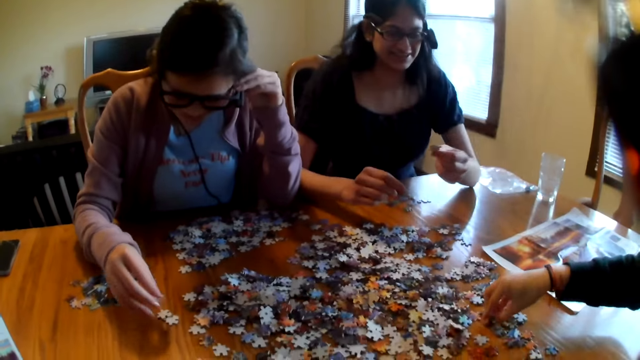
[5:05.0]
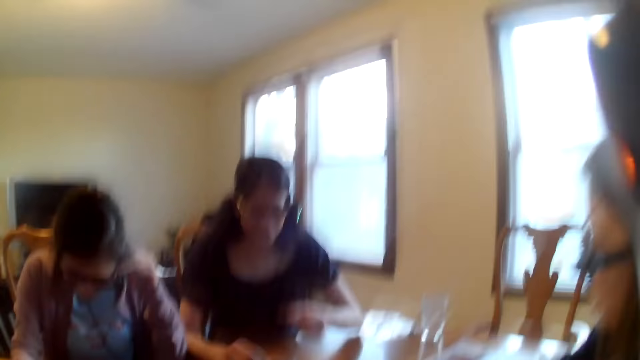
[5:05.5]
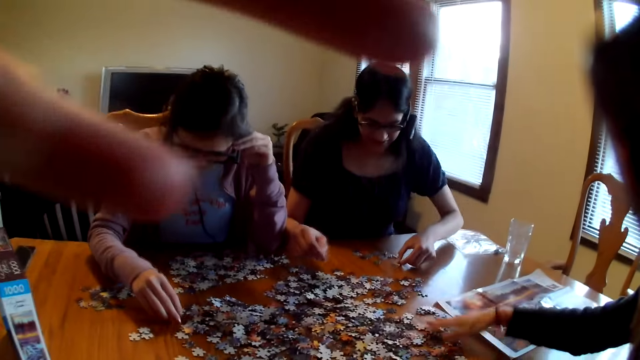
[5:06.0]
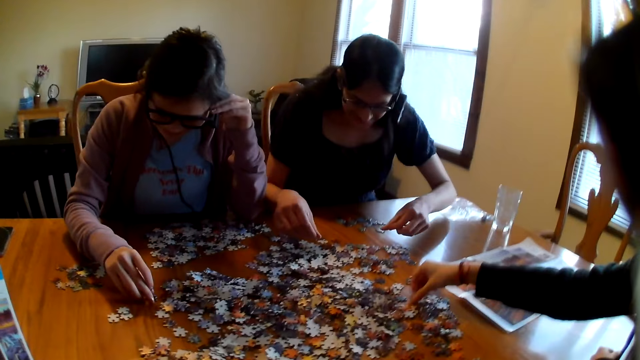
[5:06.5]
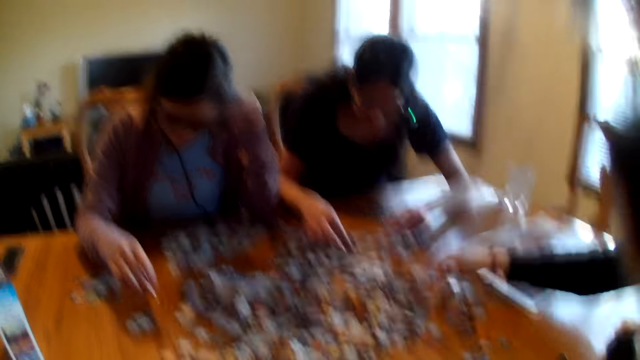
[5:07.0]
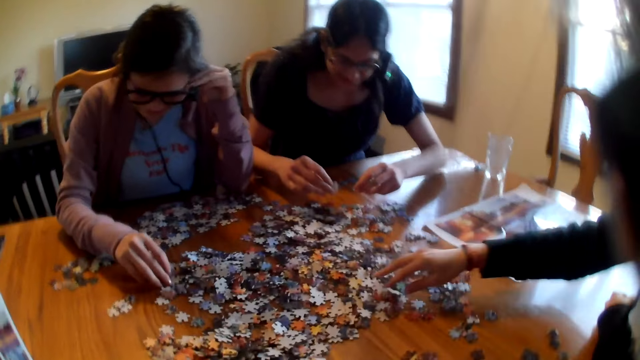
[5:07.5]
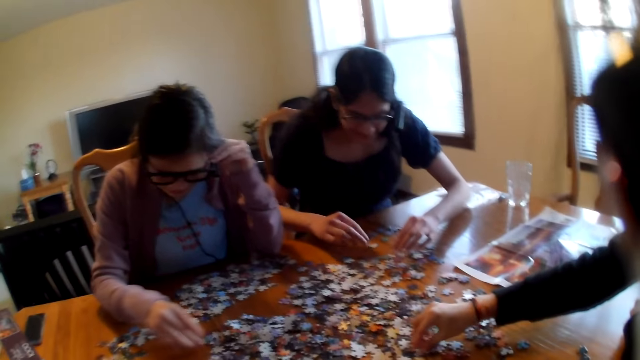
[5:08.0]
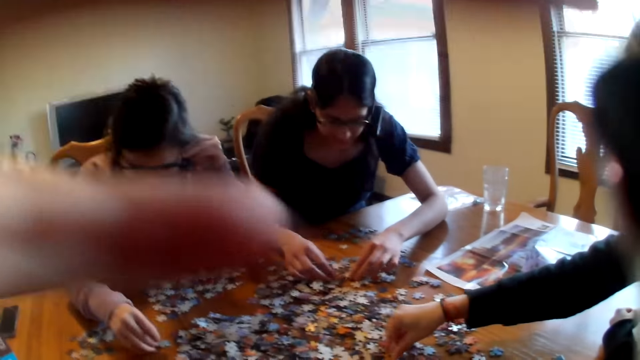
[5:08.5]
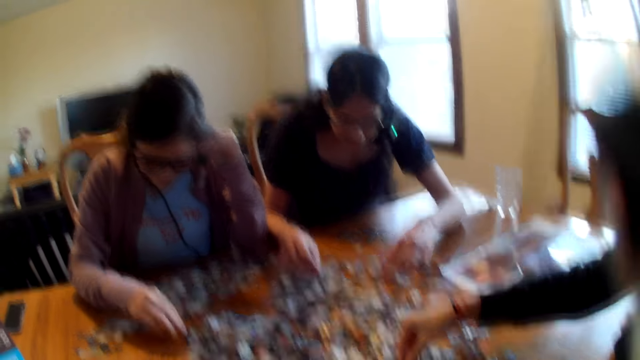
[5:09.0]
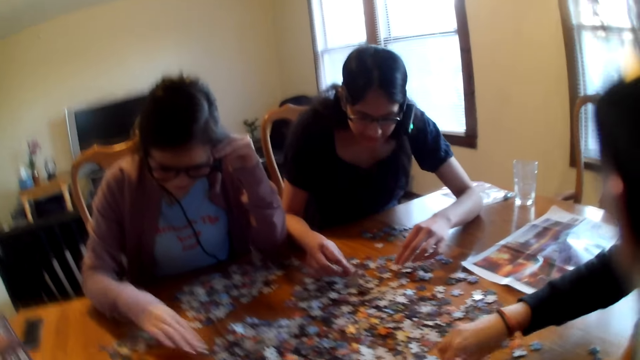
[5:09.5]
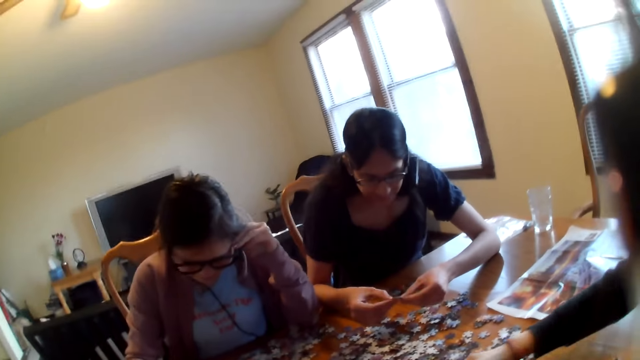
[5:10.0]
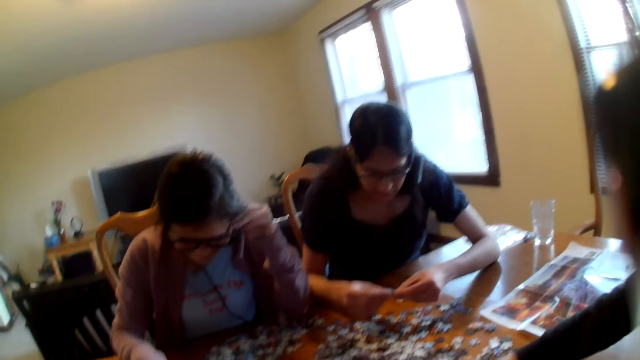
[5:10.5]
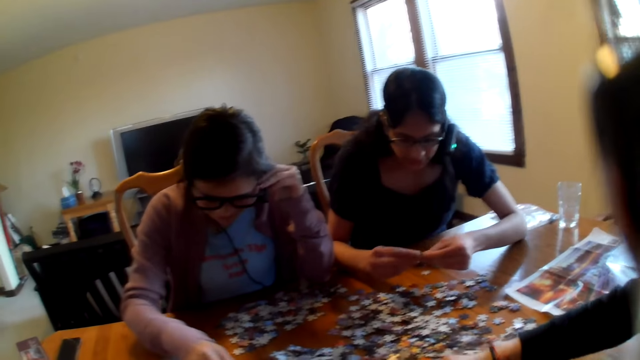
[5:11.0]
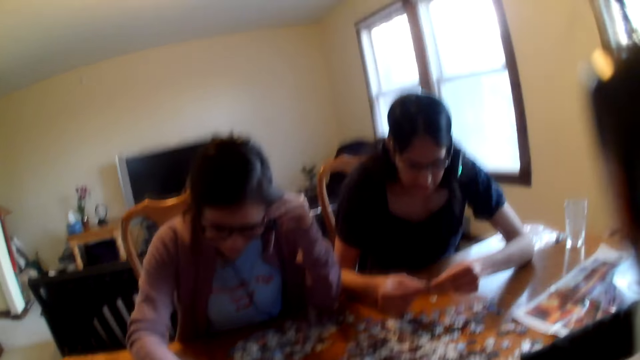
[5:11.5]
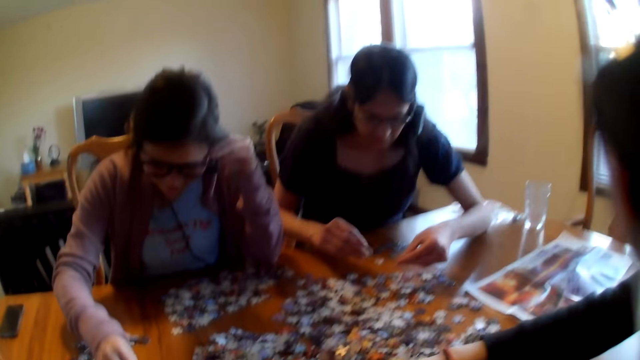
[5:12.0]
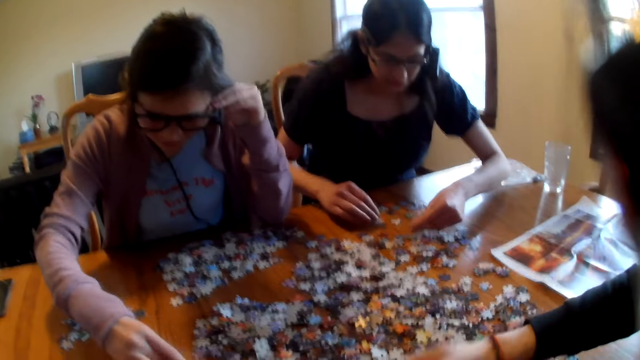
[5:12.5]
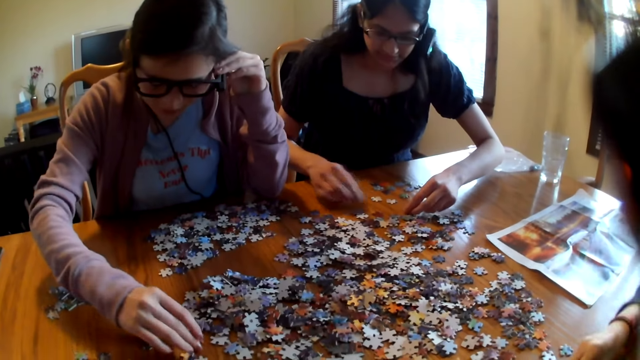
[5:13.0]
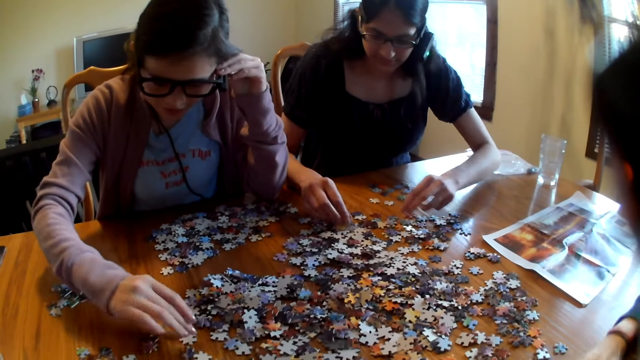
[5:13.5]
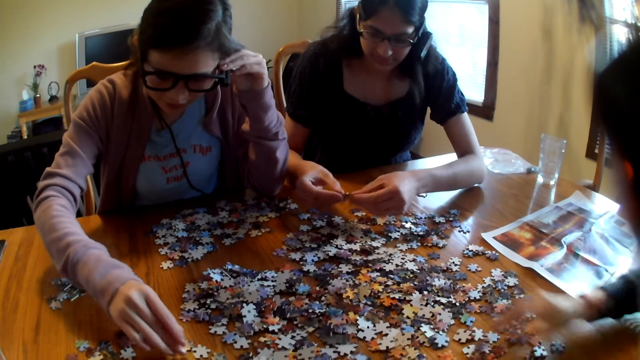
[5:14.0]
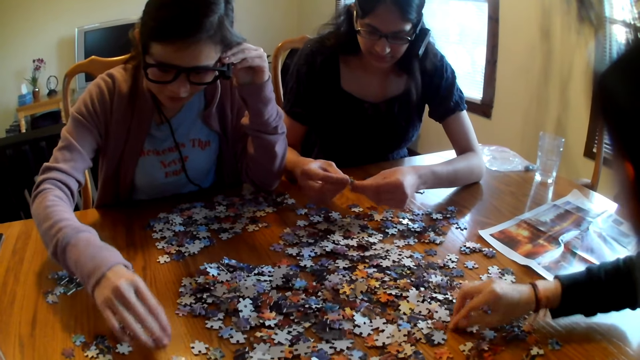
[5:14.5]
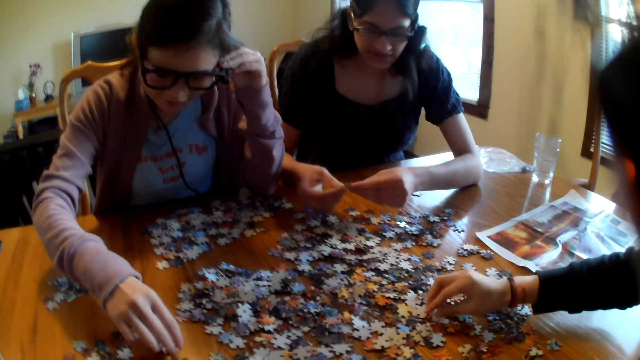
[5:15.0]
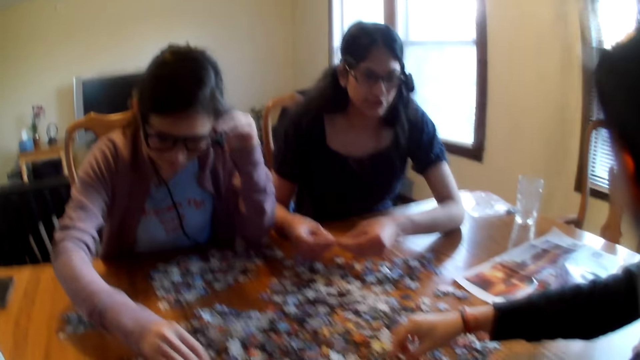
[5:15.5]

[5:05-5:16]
A woman picks the piece from the table. The woman places the piece on the table. The woman picks the piece from the table. The woman places the piece on the table. The camera wearer places a hand on the camera. The woman picks the piece from the table. The woman places the piece on the table. Another woman picks the piece from the table. The first woman places the piece on the table. The first woman picks the piece from the table and moves the pieces on the table.

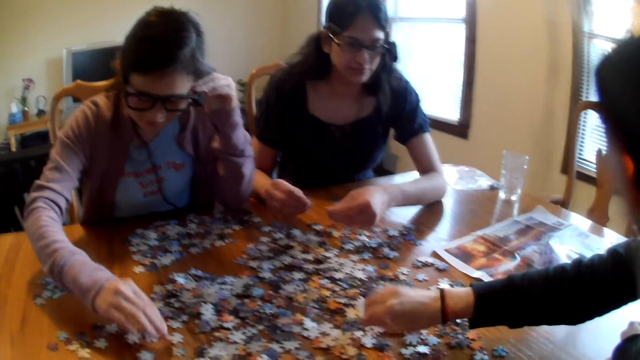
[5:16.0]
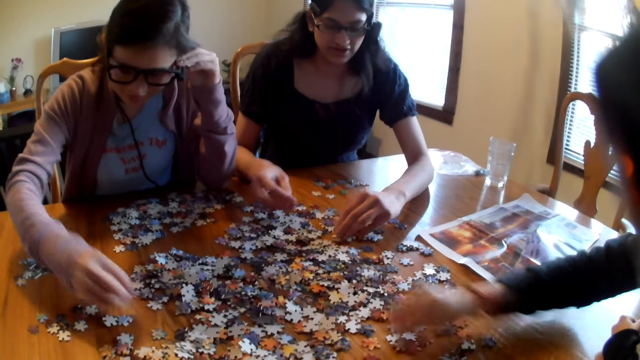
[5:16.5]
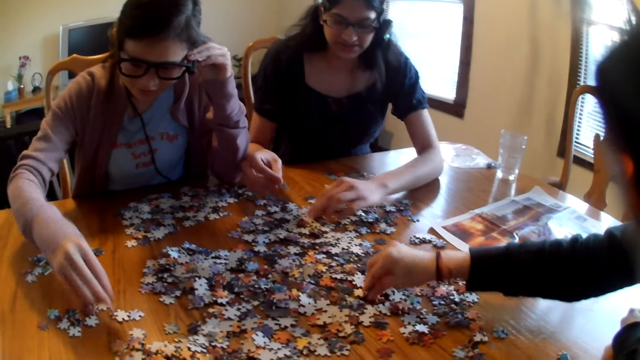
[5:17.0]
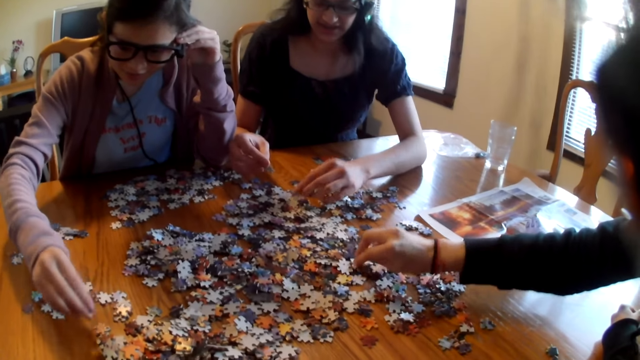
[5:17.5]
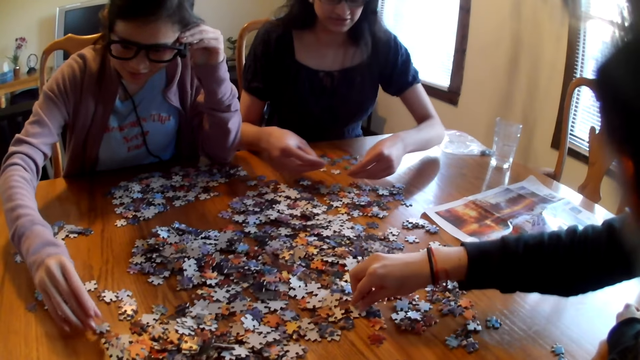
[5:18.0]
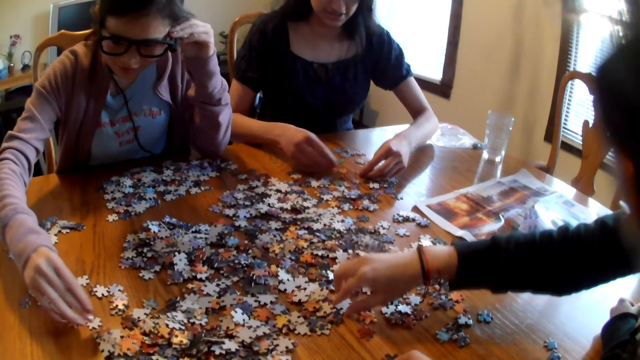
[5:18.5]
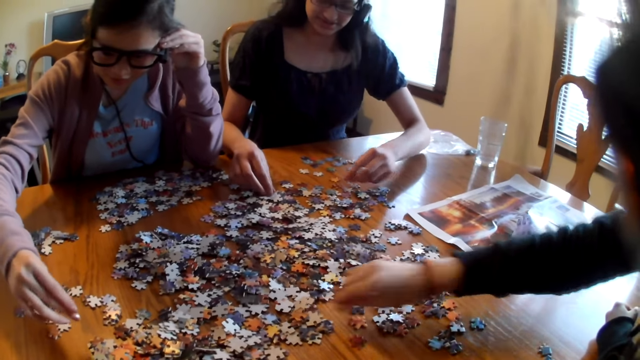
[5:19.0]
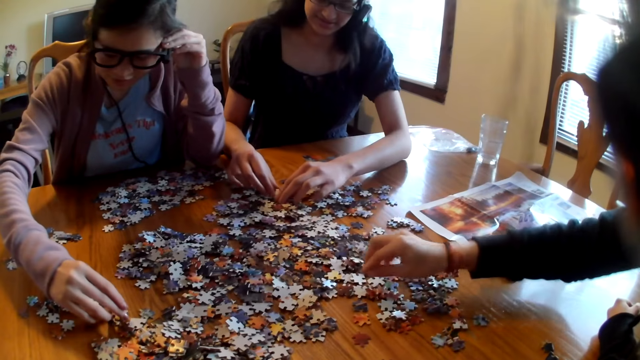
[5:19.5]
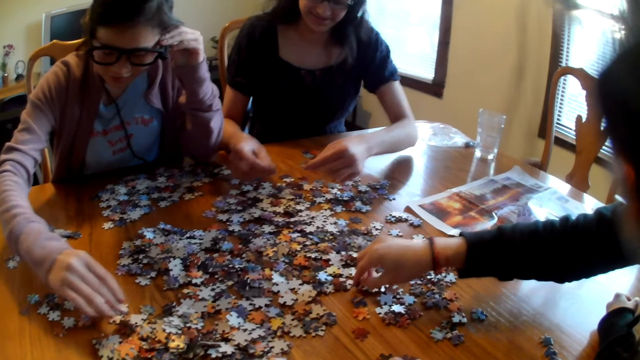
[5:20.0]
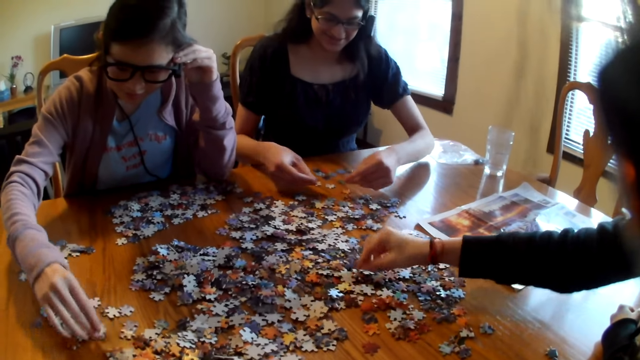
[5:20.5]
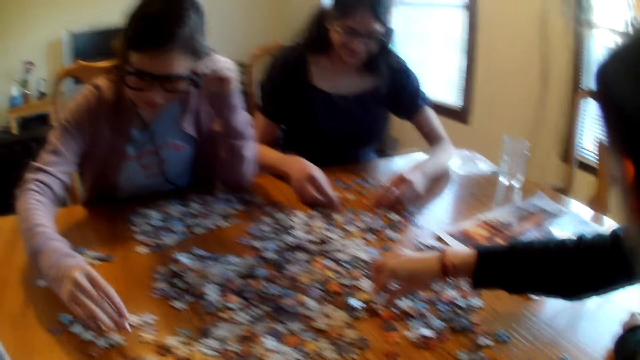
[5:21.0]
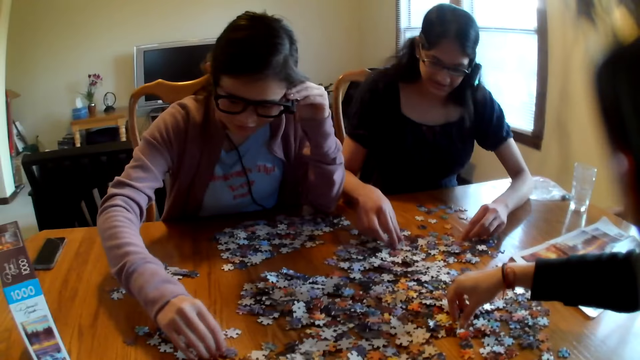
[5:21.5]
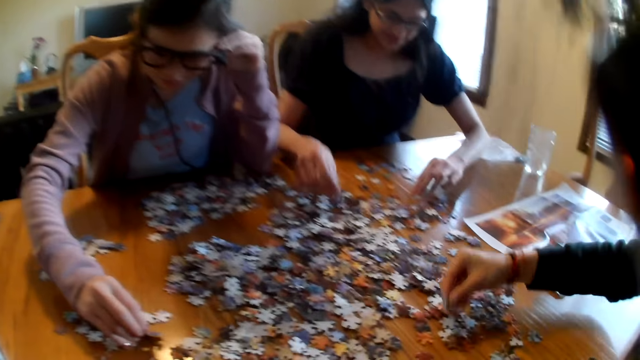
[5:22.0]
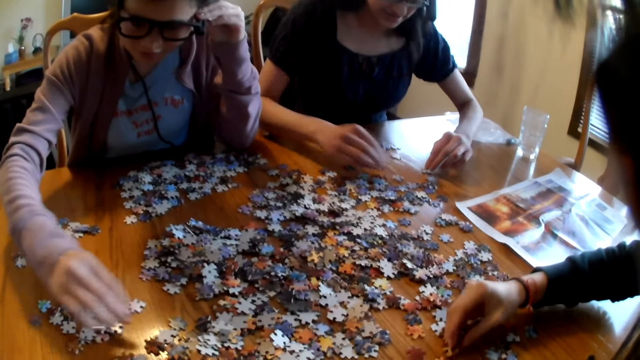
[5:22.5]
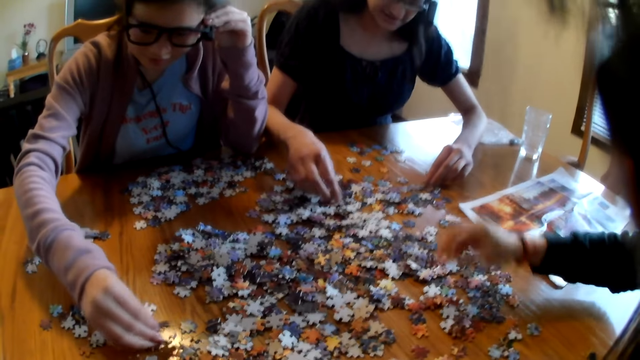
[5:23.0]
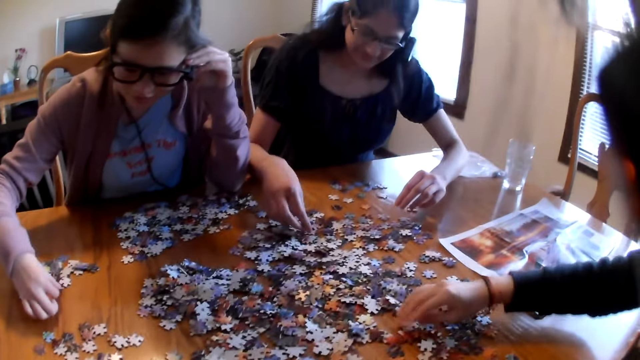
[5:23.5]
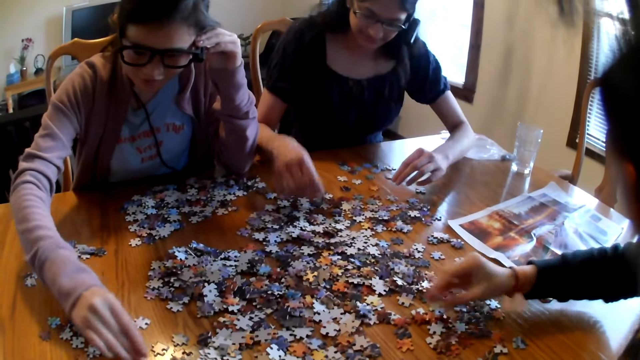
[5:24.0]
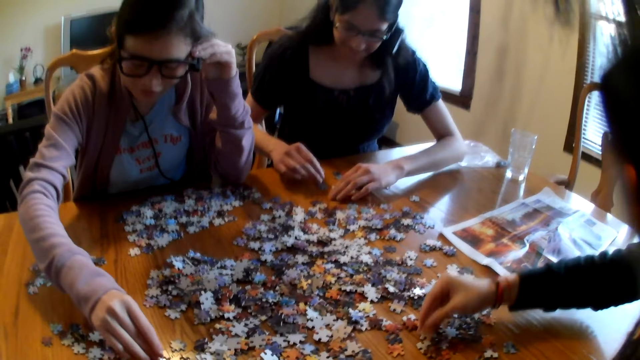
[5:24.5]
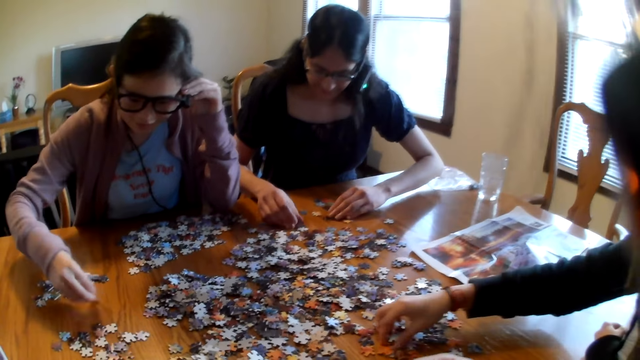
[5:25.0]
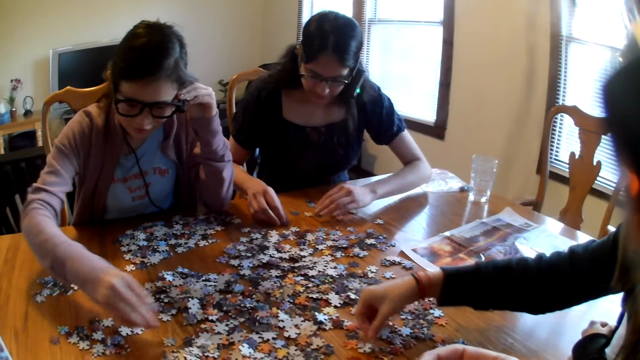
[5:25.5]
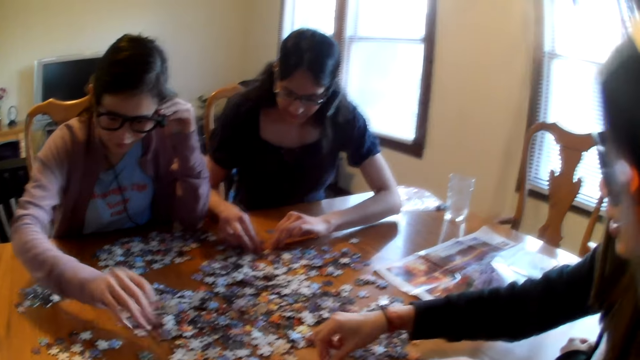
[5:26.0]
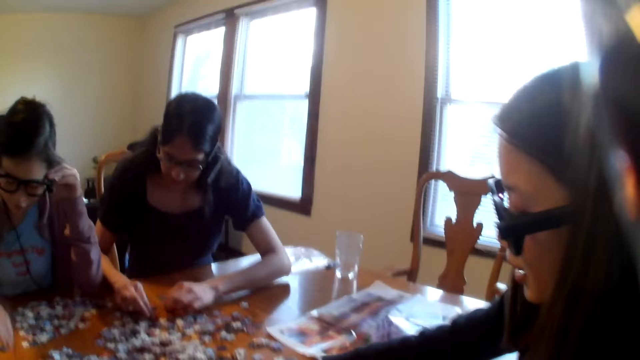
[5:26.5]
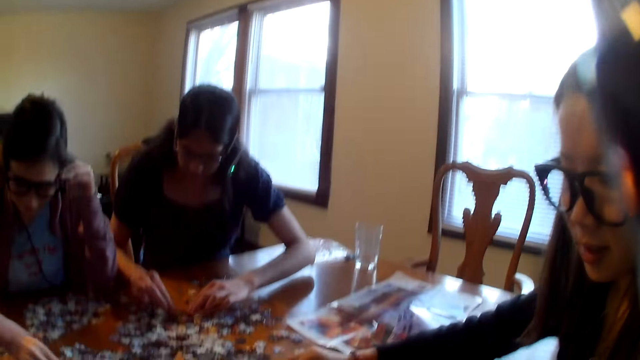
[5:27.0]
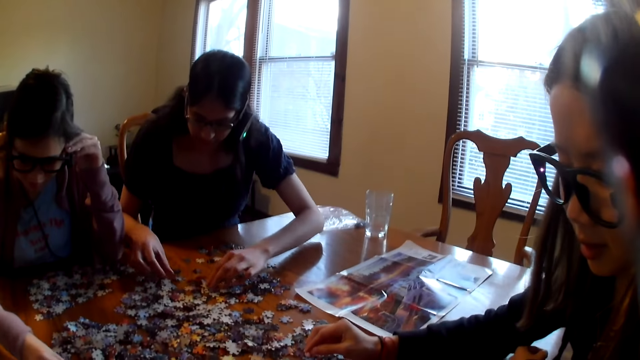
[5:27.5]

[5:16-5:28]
A woman moves the pieces on the table. A person chooses jigsaw pieces. The woman picks the jigsaw piece from the table. The woman places the piece on the table. Another woman picks the piece from the table and moves the pieces on the table. The first woman moves the pieces on the table.
